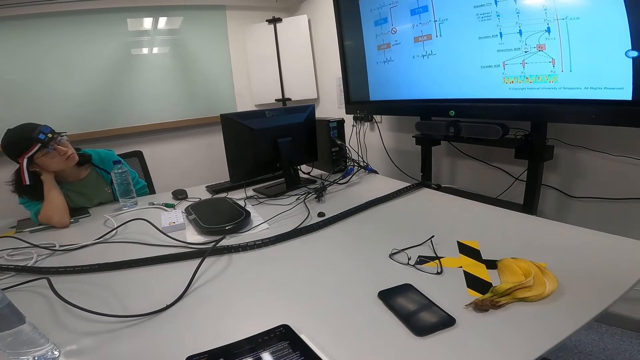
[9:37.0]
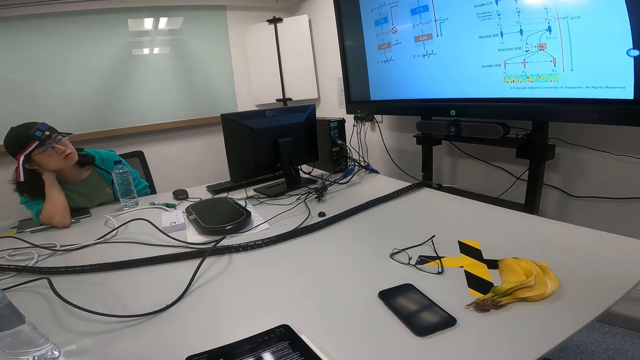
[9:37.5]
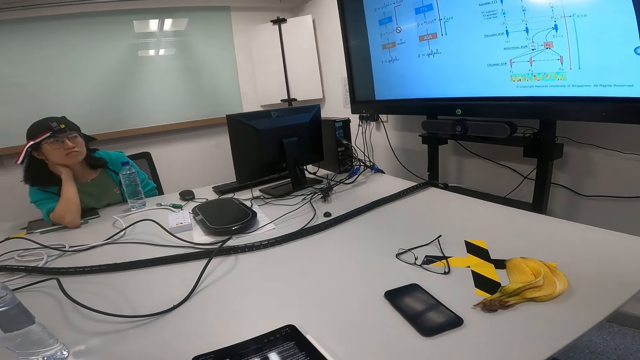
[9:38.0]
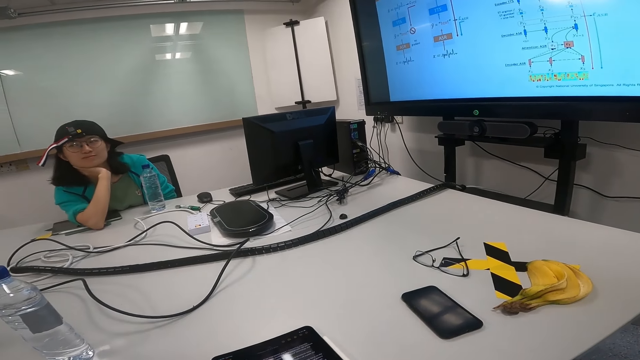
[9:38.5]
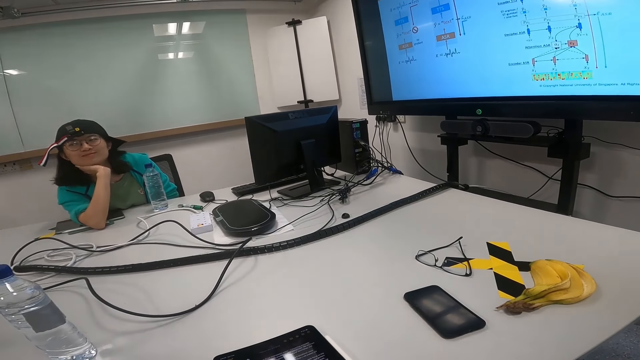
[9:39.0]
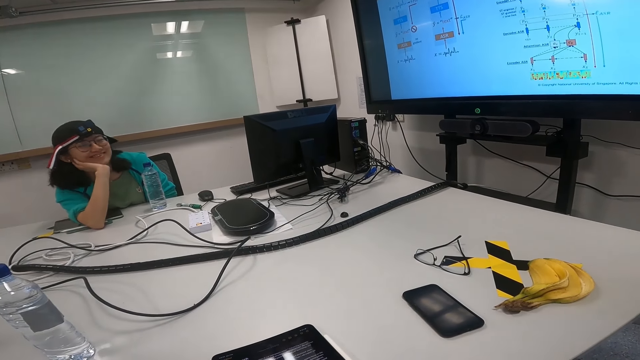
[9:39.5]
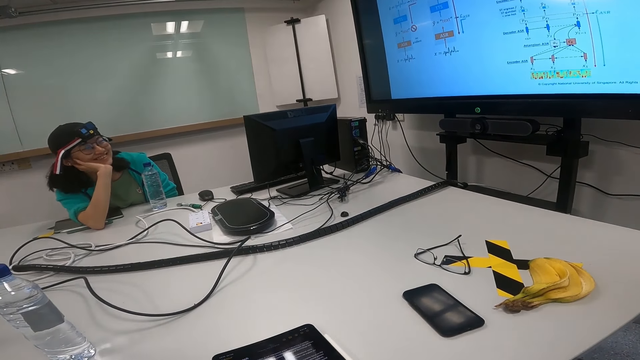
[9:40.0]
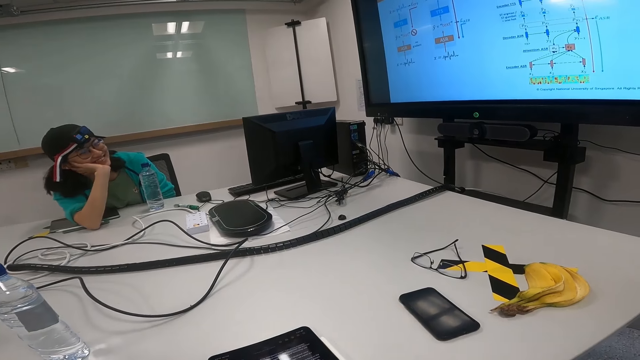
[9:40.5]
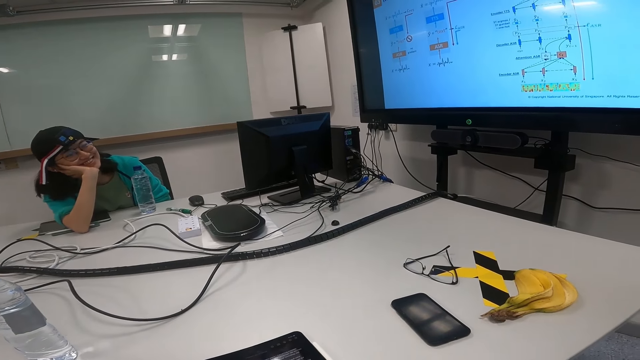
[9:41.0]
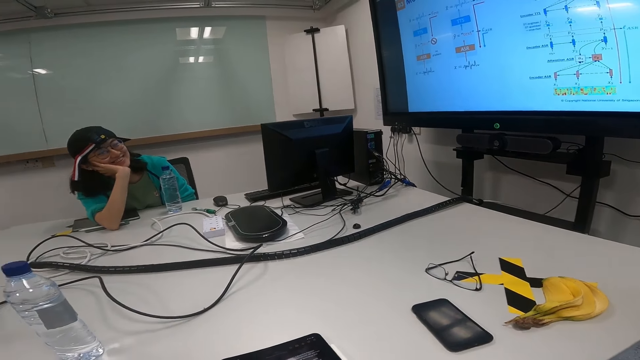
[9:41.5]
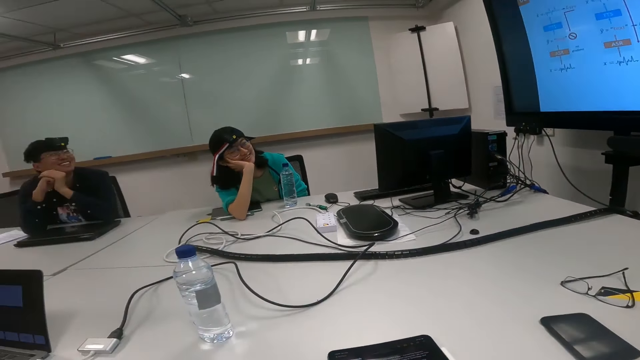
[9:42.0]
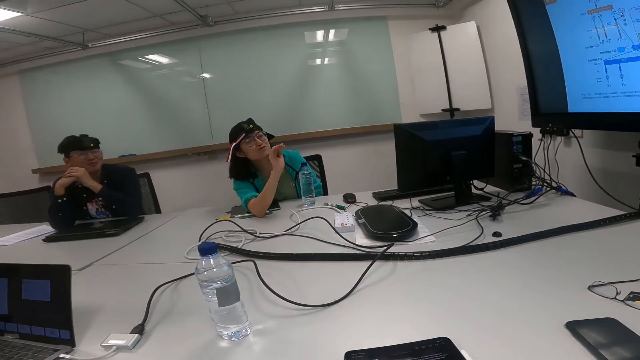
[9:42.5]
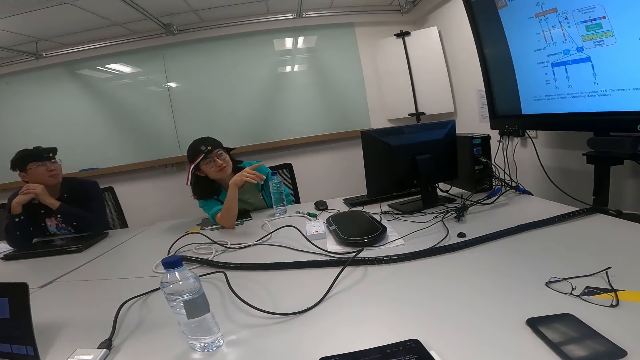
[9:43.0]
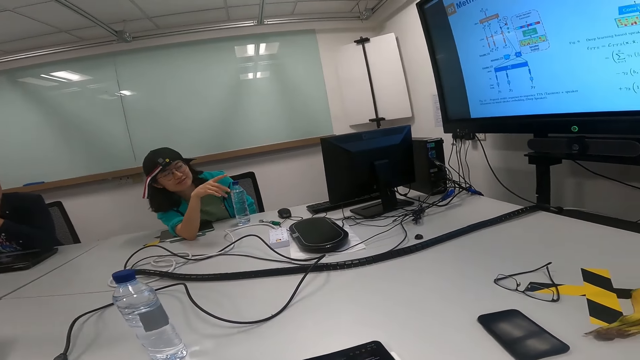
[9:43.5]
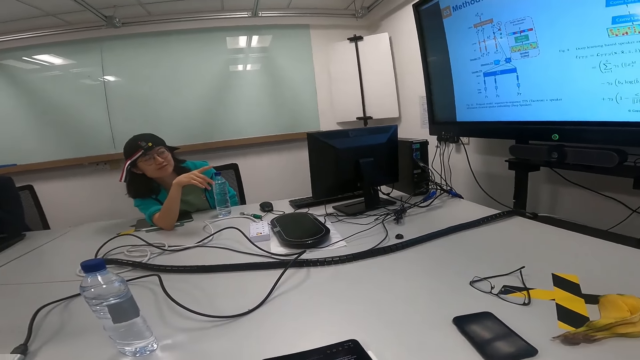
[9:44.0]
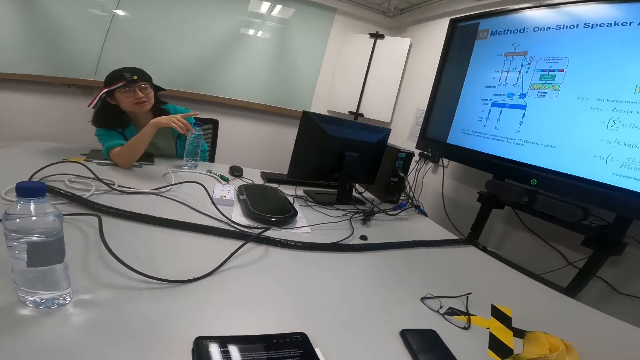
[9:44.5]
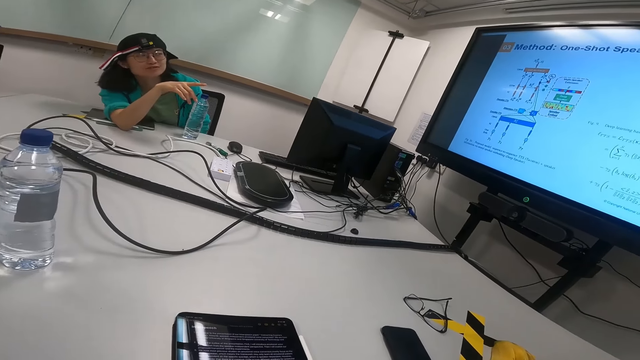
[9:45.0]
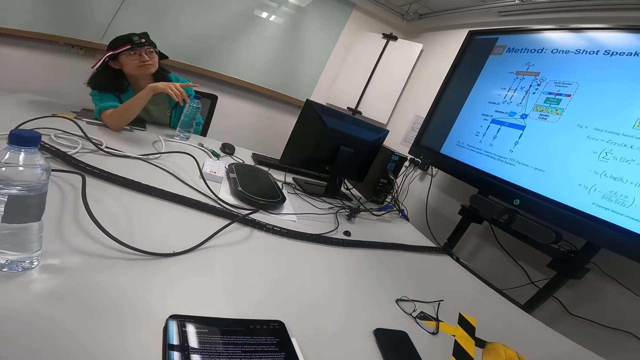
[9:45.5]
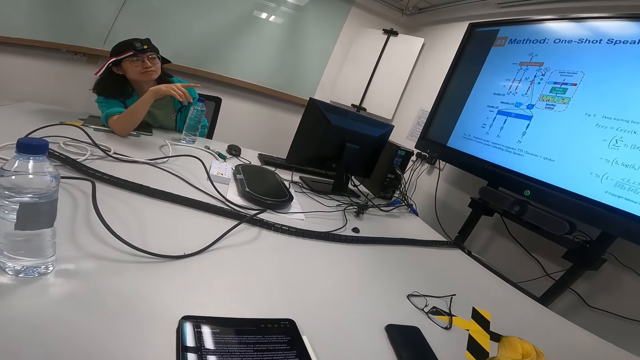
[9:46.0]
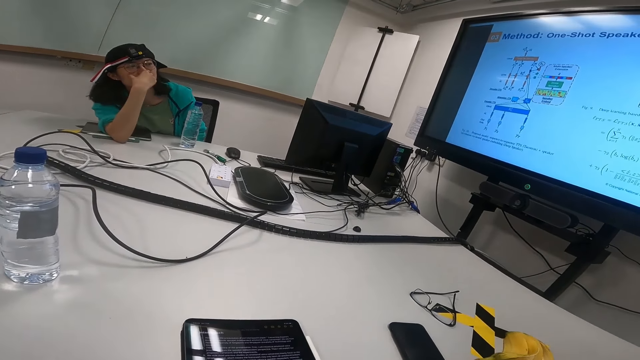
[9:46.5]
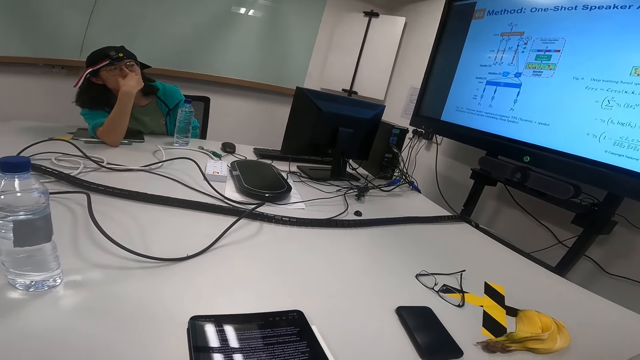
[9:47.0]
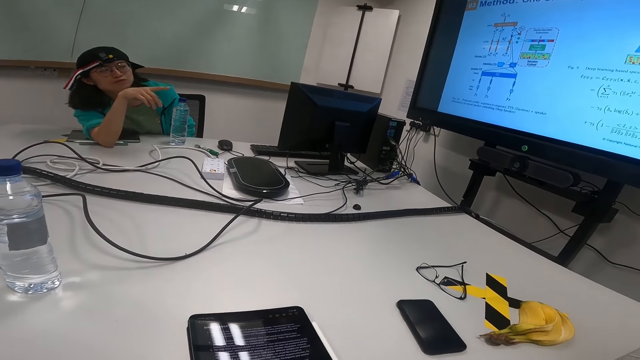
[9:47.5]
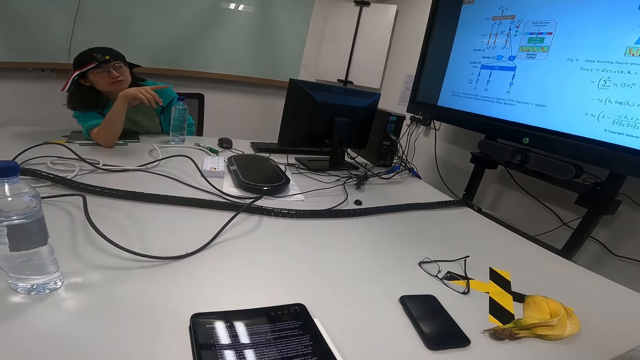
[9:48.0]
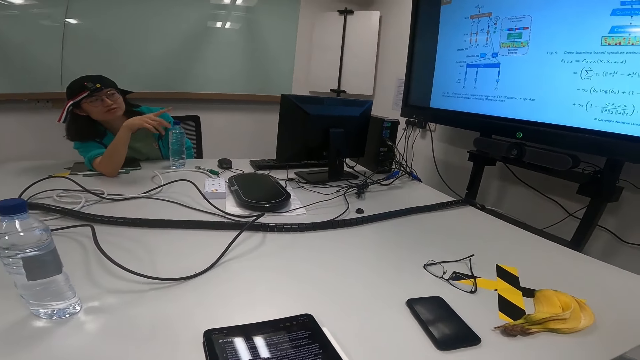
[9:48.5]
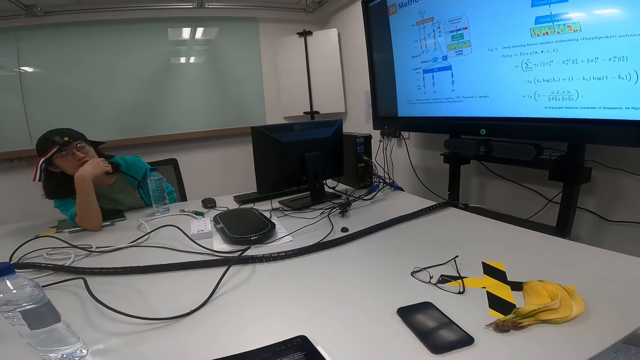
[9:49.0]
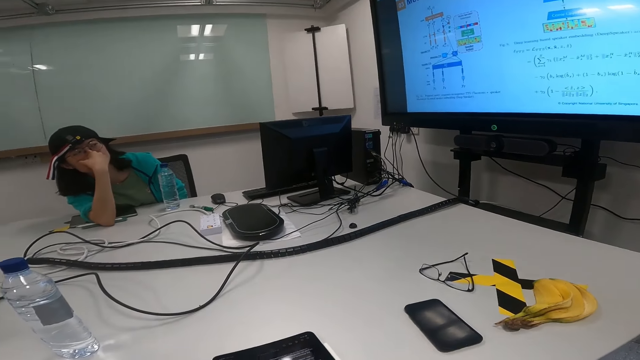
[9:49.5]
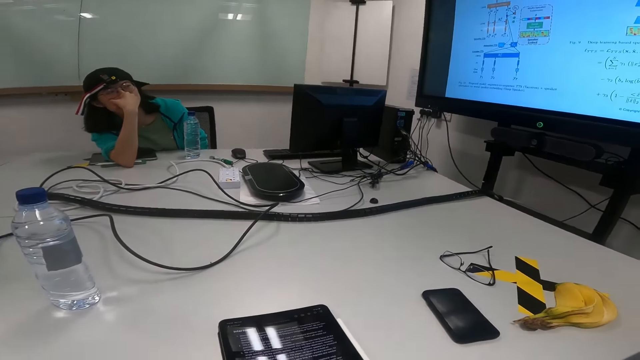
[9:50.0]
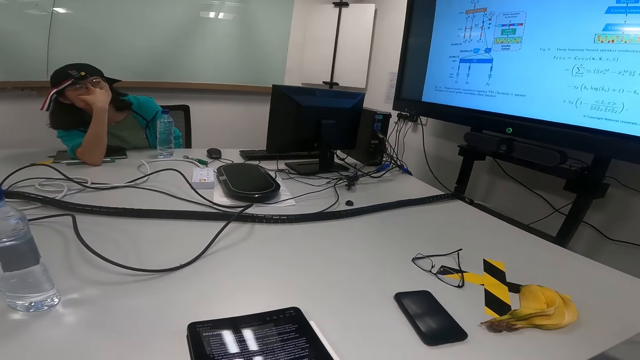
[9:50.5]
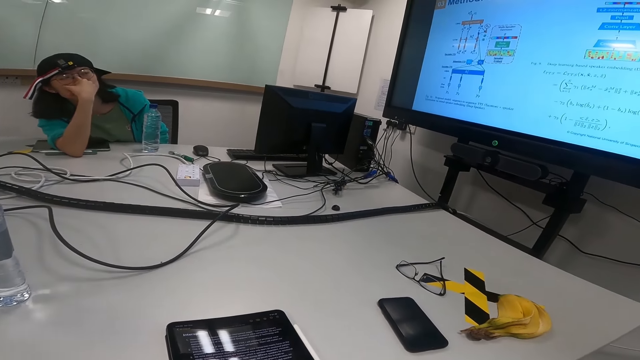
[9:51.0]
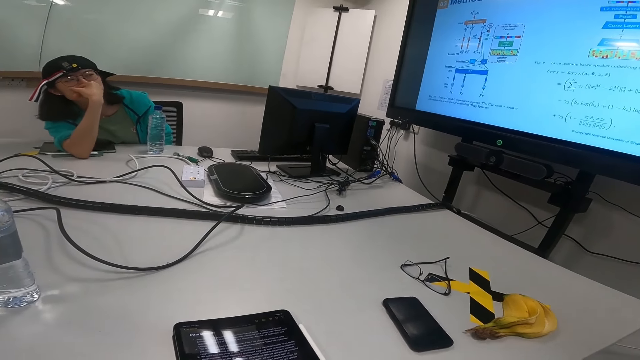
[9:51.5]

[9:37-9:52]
A woman looks at the camera wearer. The woman smiles. A man smiles. The woman moves the hand and points a finger to the projection screen manual. The woman talks to another person. The woman touches the nose, moves the hand, points a finger to the projection screen manual and touches the nose.

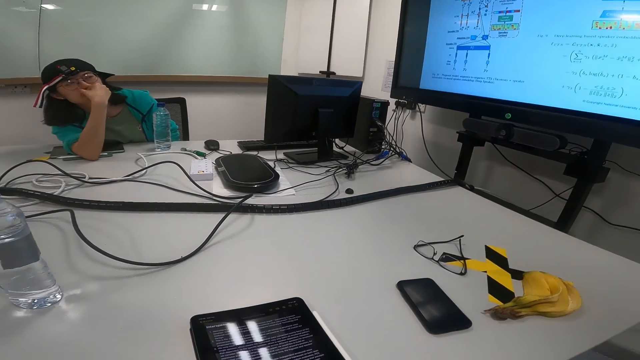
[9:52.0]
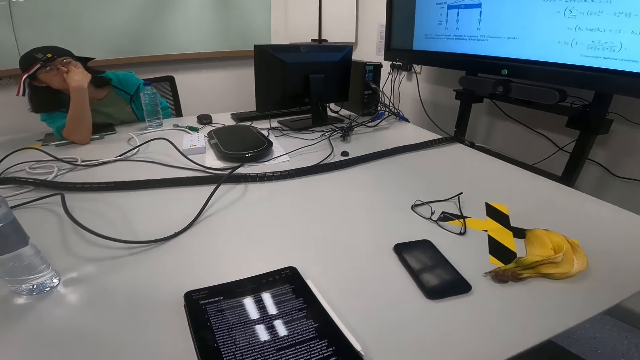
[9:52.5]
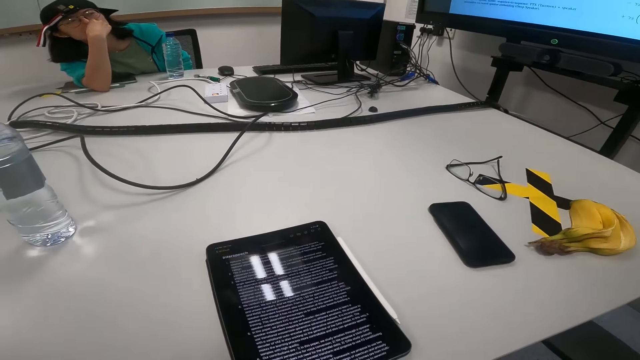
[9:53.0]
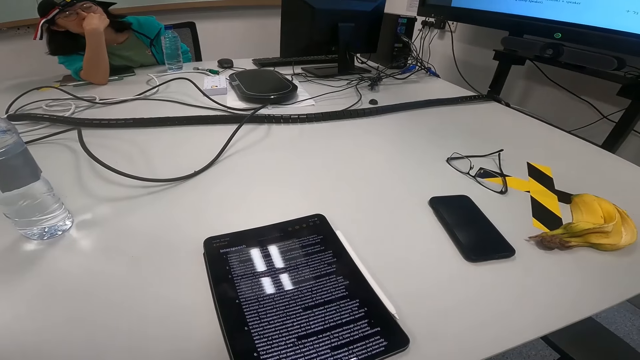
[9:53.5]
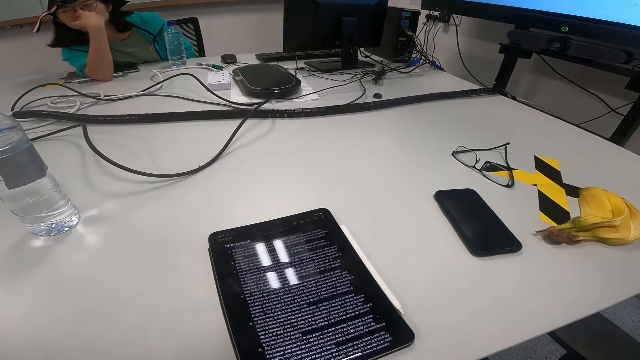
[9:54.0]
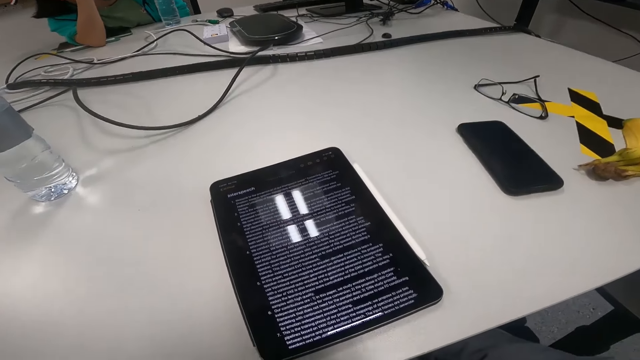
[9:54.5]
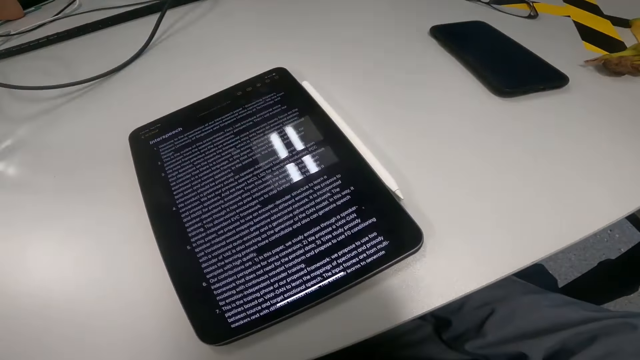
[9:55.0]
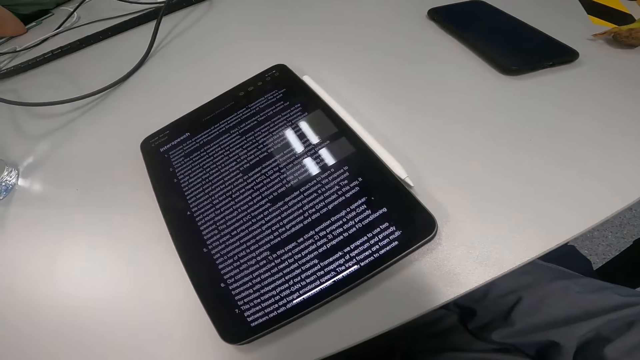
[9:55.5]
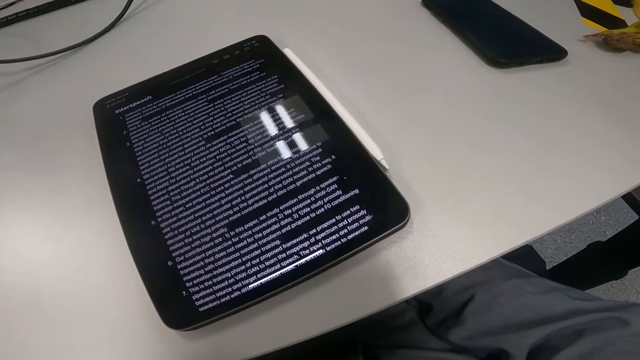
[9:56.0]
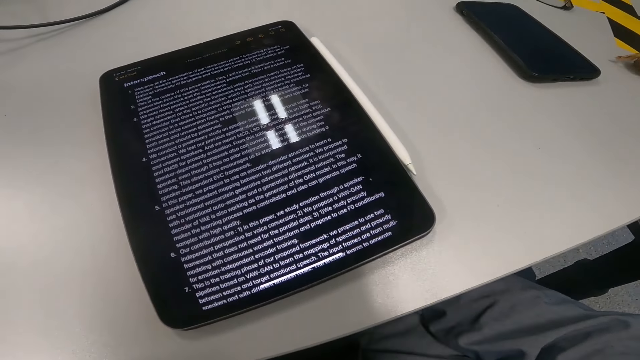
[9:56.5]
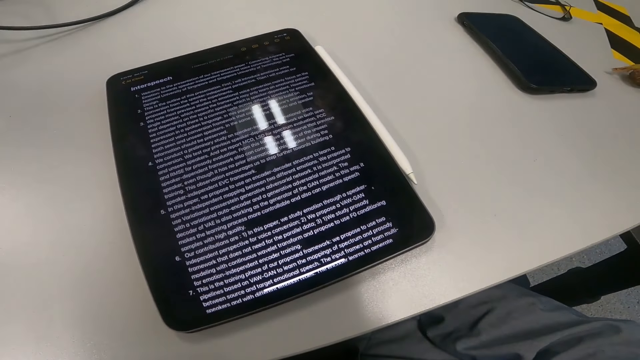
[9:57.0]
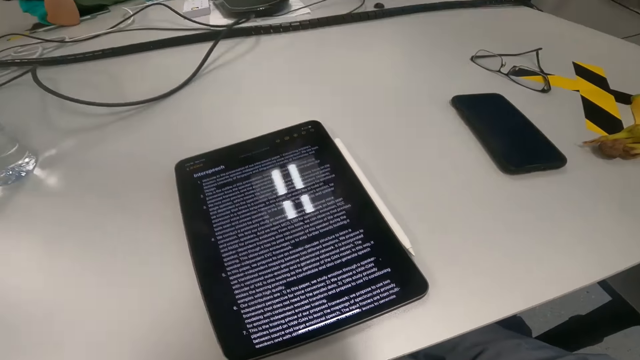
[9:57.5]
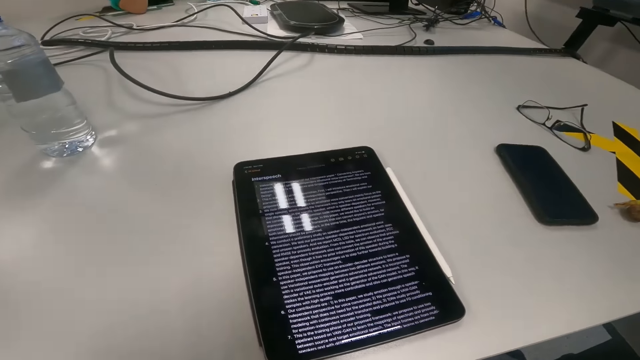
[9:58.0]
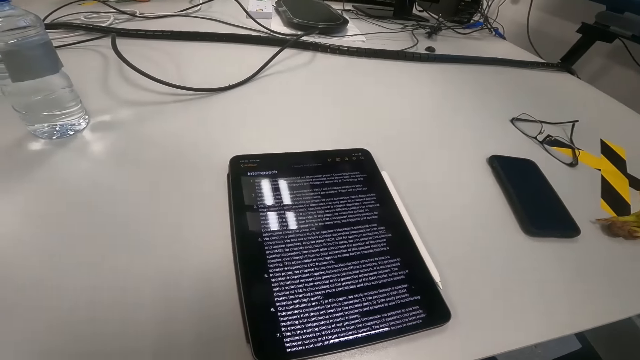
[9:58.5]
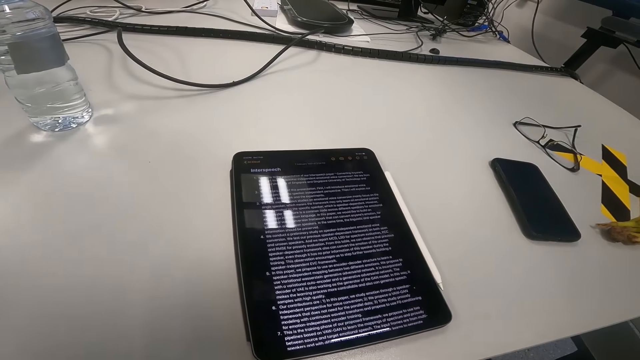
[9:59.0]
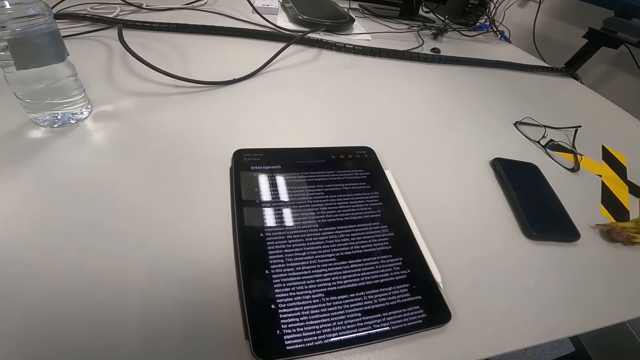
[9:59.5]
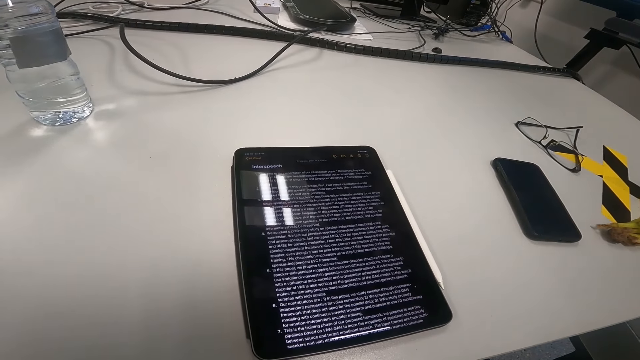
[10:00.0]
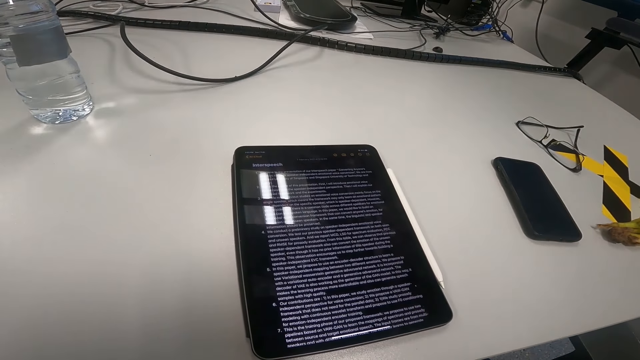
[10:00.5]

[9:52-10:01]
The camera wearer reads on the tablet. They talk.
